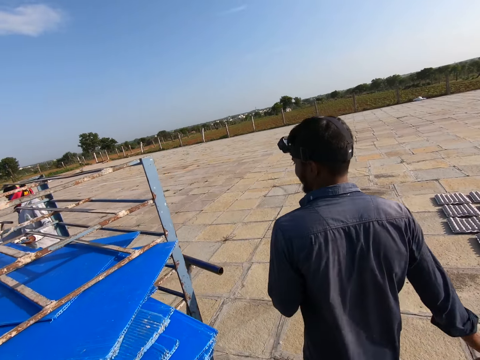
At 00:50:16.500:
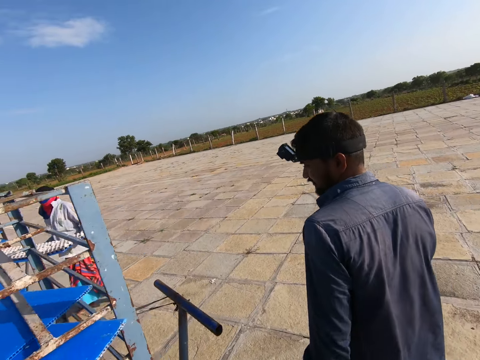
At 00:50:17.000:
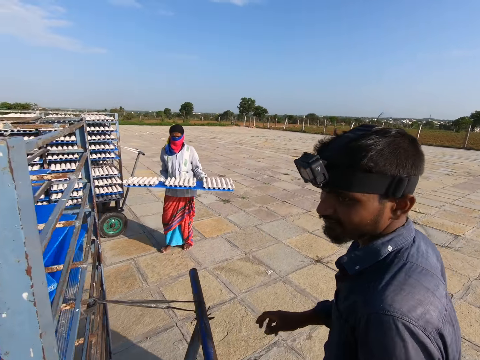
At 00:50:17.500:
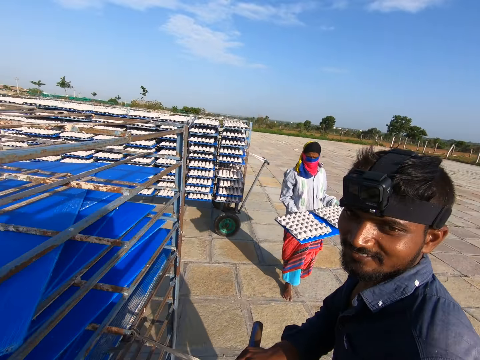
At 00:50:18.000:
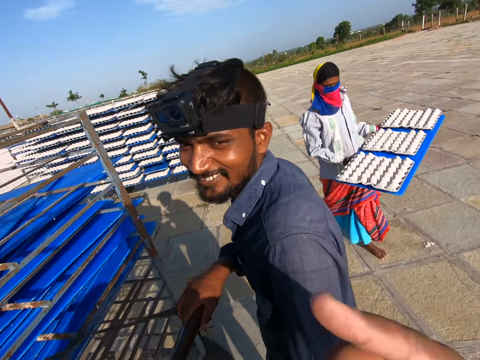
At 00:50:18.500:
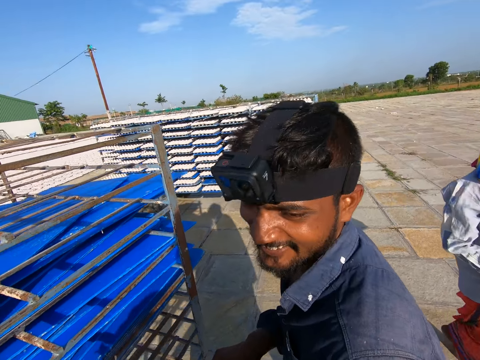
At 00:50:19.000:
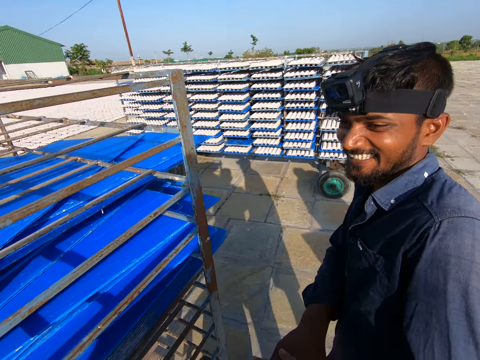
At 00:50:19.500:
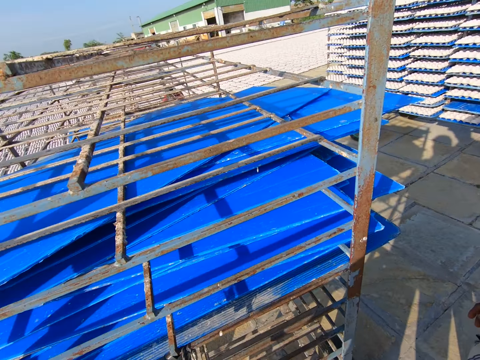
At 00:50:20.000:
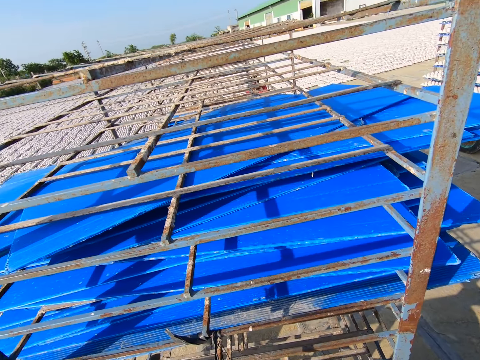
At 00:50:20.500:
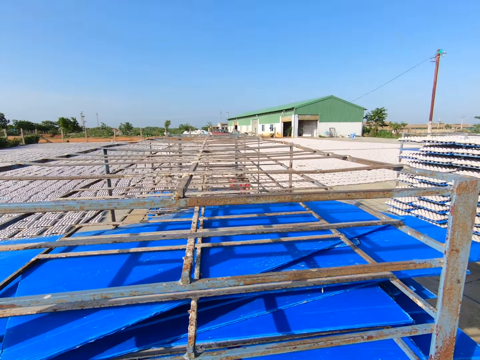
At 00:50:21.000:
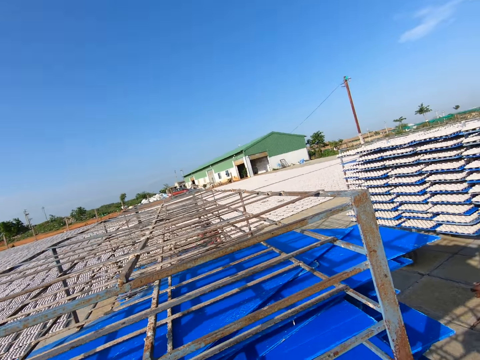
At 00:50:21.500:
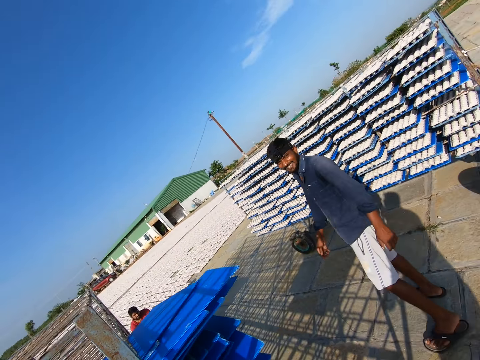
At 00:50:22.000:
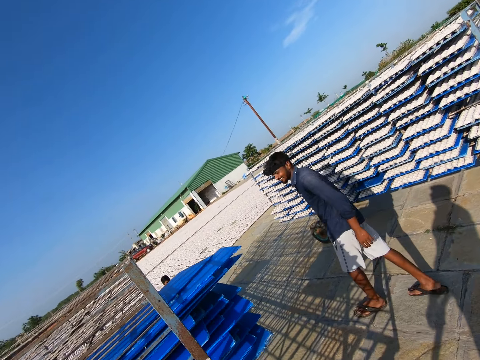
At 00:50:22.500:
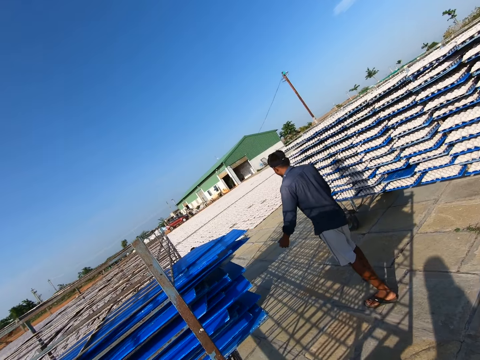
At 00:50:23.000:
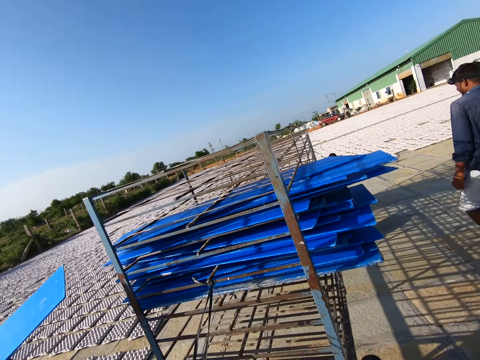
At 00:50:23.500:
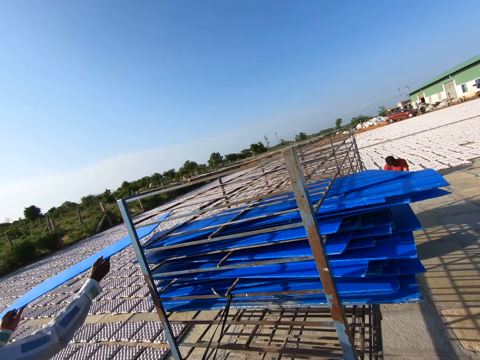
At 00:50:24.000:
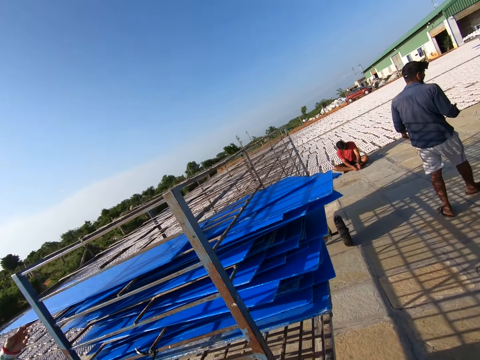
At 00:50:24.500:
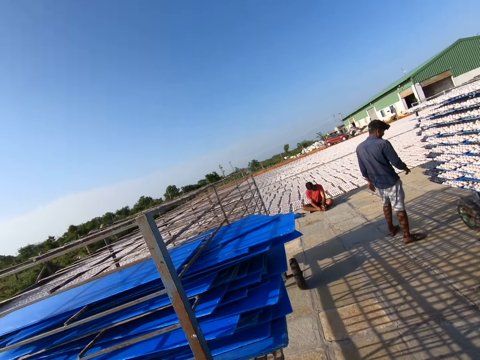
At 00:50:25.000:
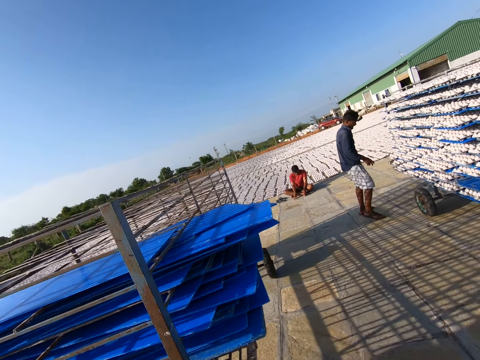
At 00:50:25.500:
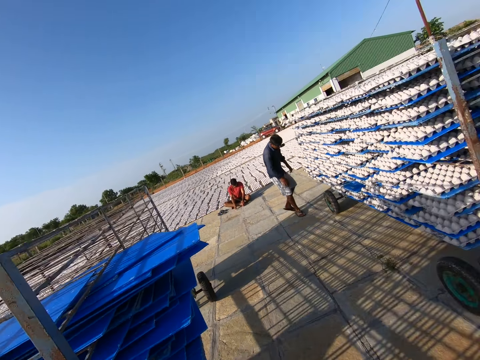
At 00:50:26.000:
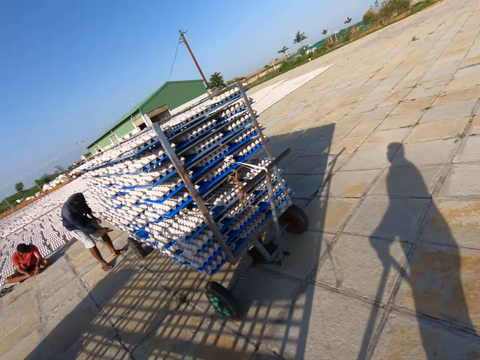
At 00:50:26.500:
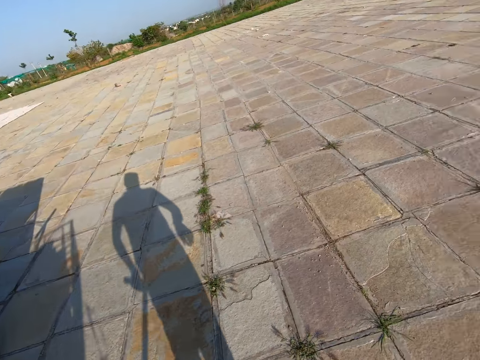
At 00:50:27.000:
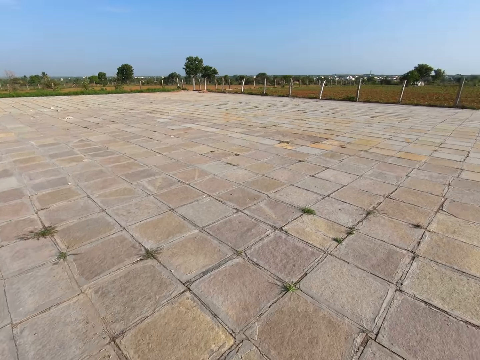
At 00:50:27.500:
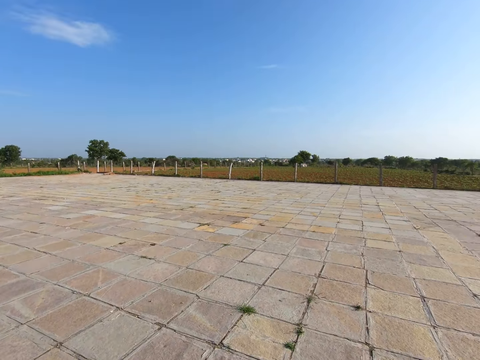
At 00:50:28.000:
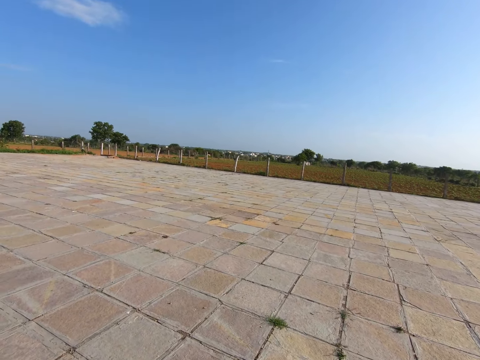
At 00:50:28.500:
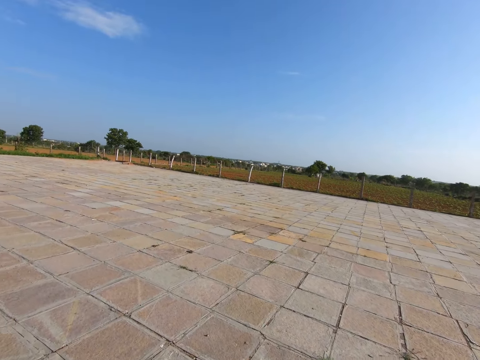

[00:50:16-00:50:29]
A man picks a pvc sheet from the rack with both hands. Another man walks around the ground and holds an iron handle on the rack with both hands. The camera wearer converses with the other man. The first man drops the pvc sheet on the rack with both hands. The camera wearer pulls the rack with the iron handle in both hands from an open space to a factory. They walk around the ground.

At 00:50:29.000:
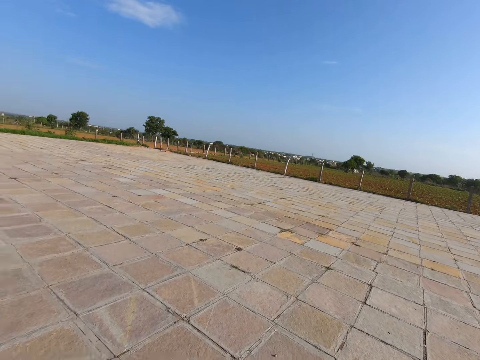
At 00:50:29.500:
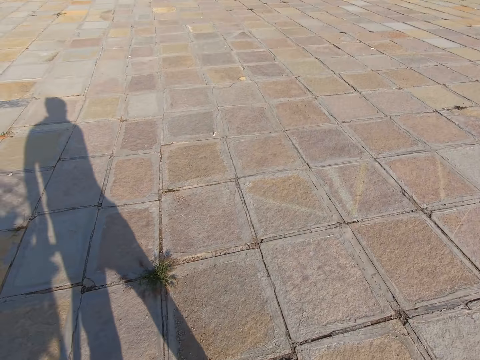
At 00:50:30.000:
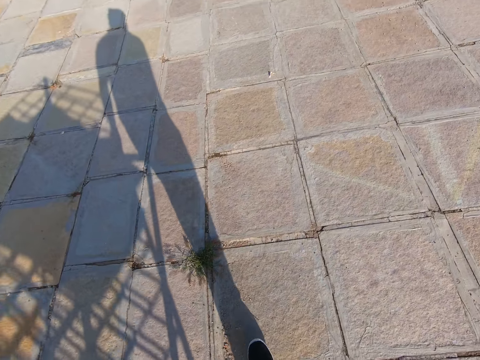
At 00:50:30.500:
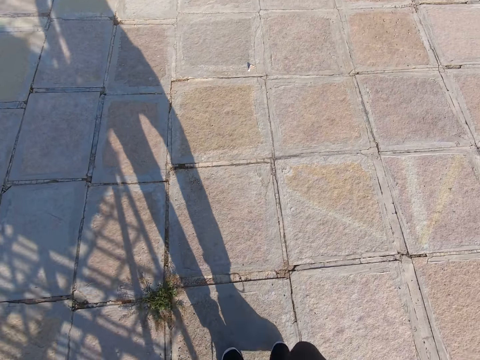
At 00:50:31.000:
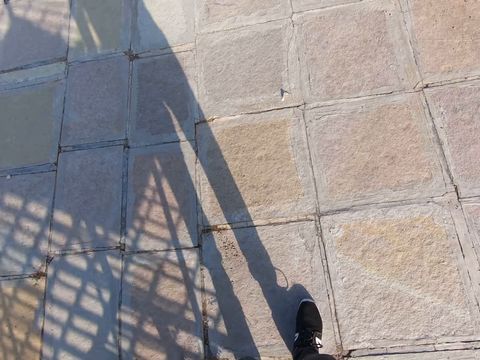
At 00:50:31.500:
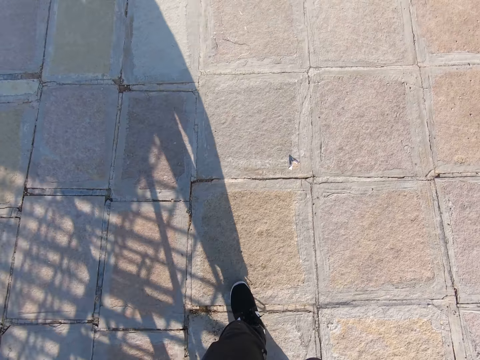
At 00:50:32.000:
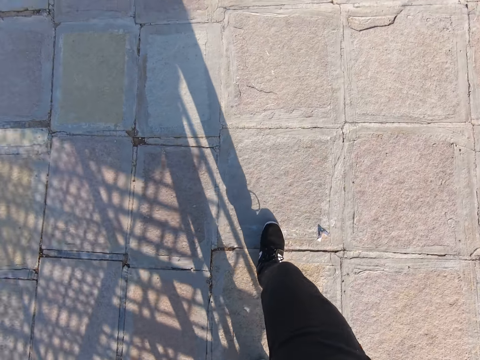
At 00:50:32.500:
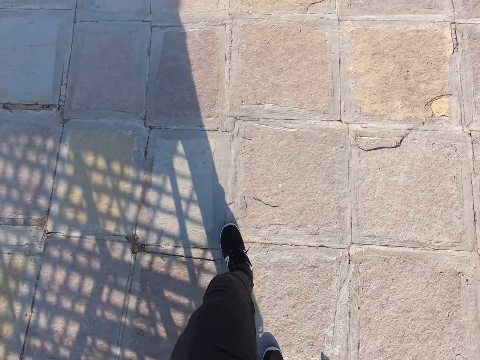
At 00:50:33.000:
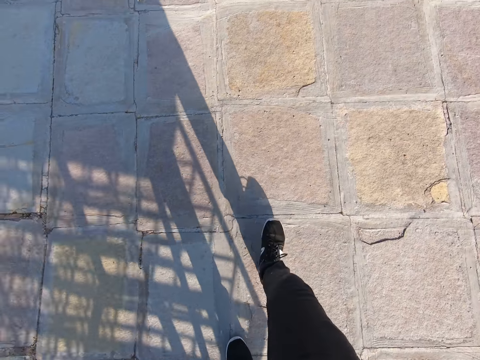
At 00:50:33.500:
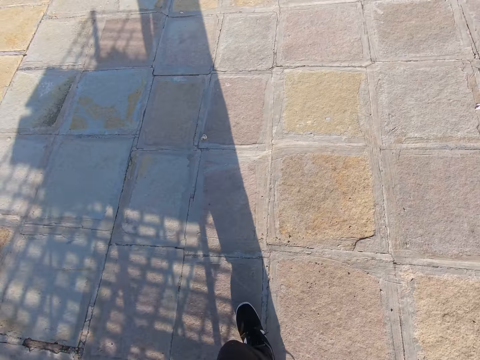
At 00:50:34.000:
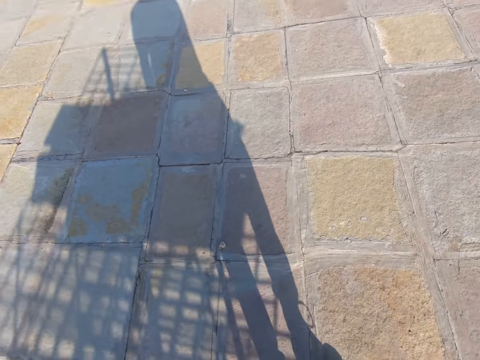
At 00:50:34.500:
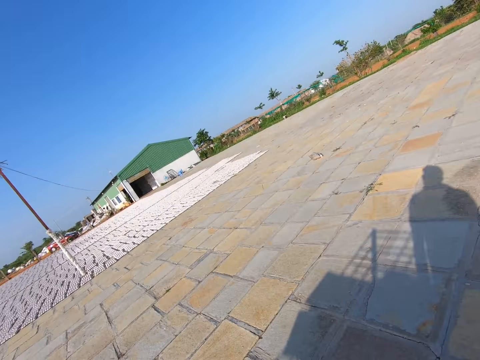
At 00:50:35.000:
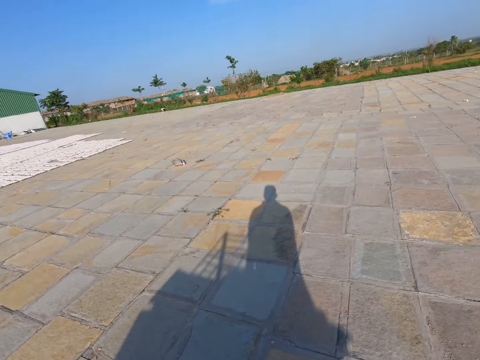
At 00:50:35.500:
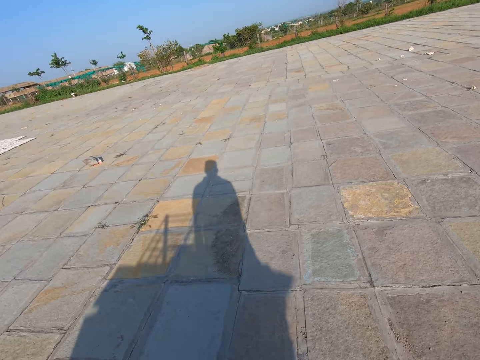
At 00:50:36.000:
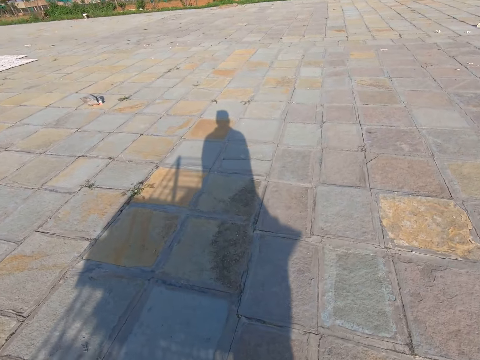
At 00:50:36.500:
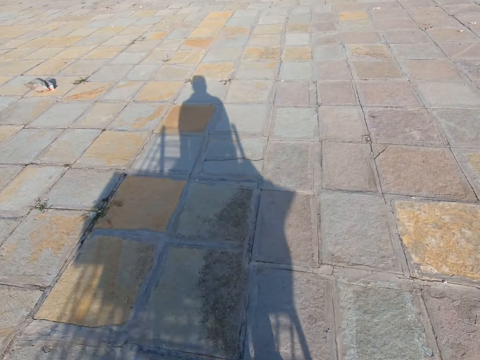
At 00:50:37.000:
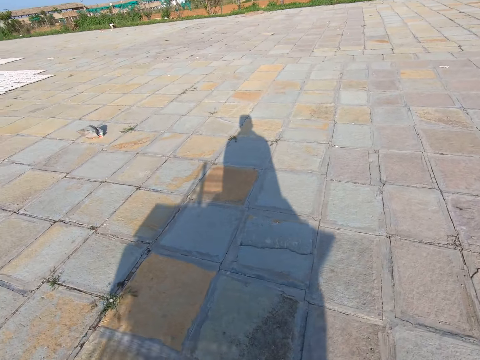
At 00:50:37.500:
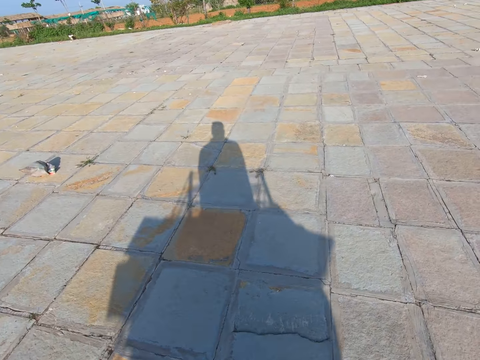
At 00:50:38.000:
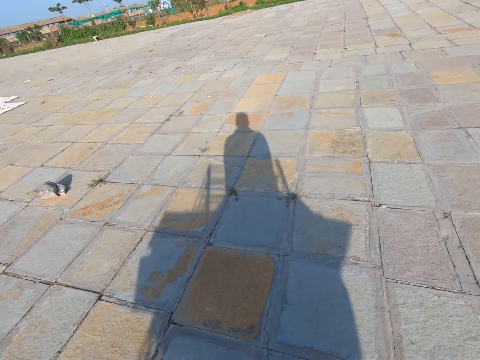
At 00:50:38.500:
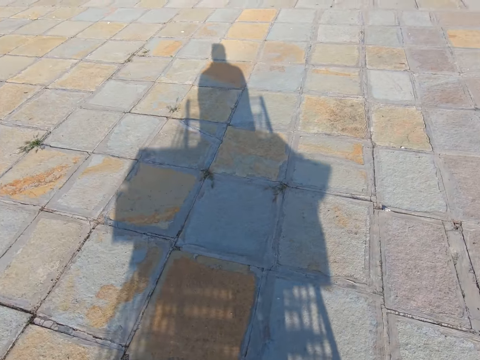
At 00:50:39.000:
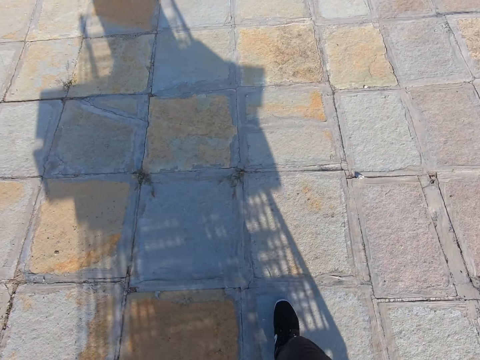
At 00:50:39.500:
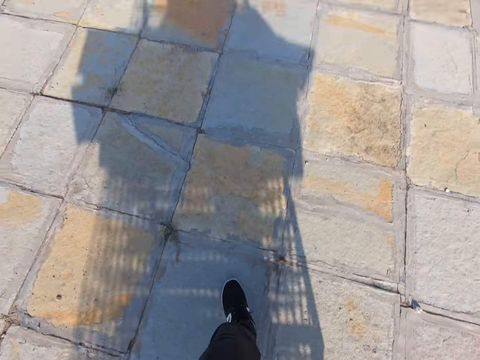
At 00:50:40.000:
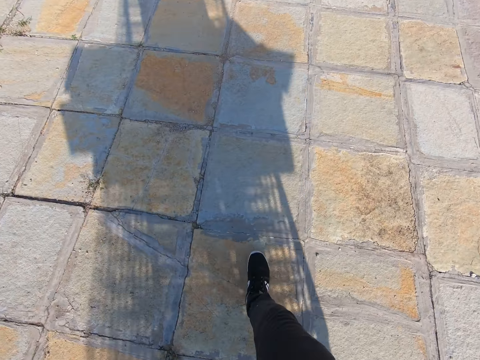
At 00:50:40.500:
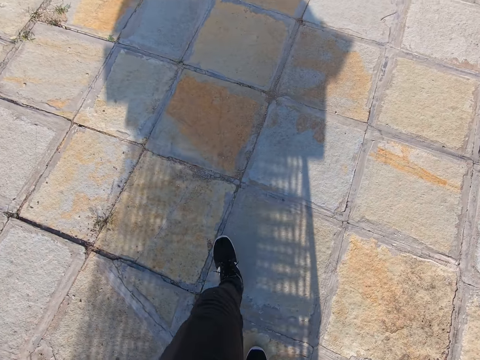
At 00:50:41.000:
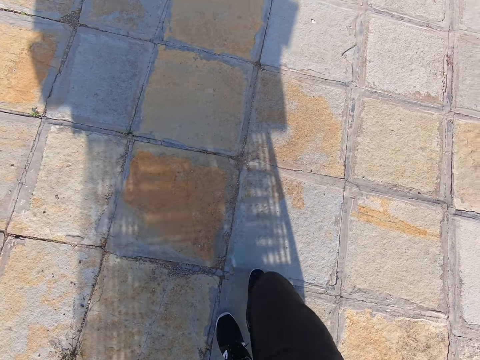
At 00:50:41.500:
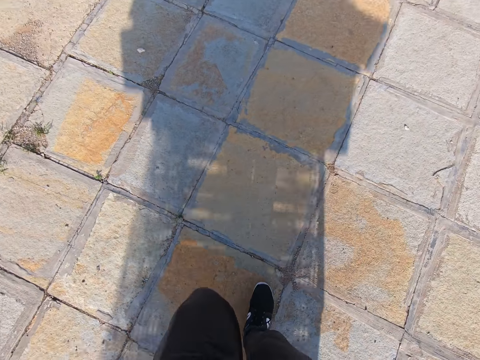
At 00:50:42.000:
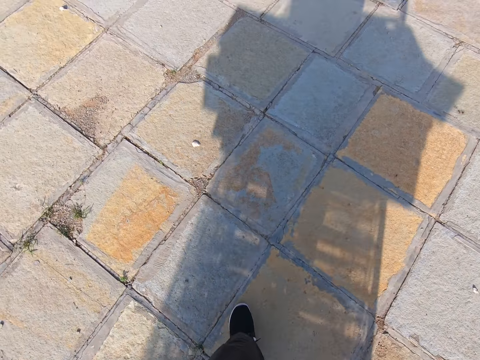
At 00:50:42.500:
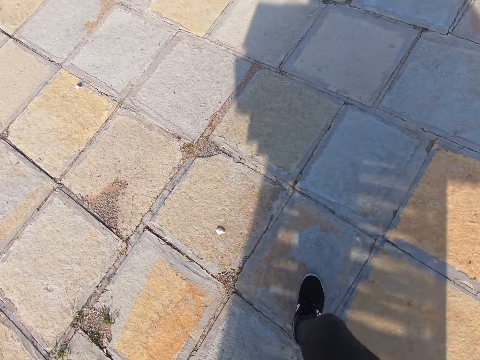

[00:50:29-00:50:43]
The camera wearer pulls the rack on the ground. They look around the site. They pull the rack on the ground.
